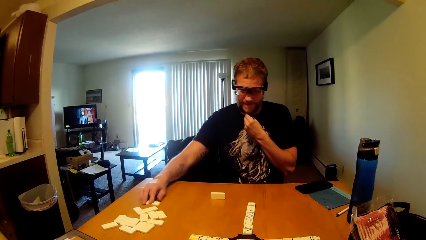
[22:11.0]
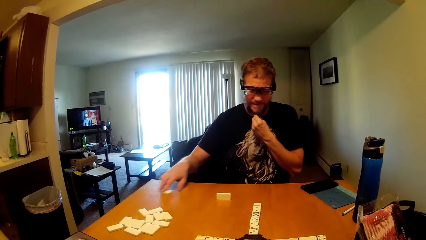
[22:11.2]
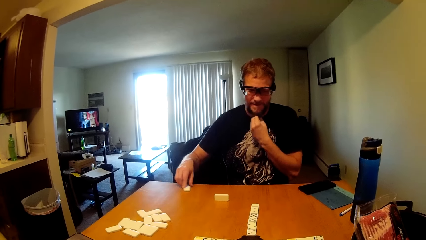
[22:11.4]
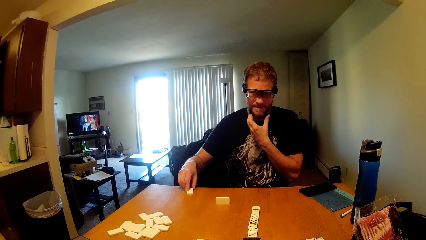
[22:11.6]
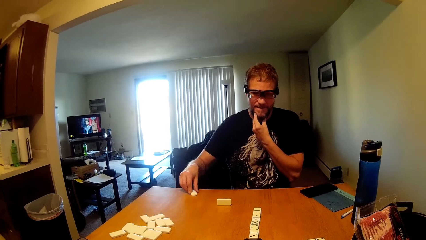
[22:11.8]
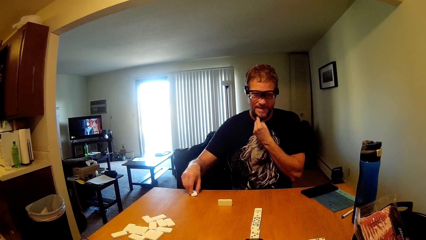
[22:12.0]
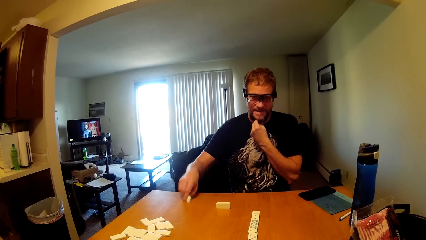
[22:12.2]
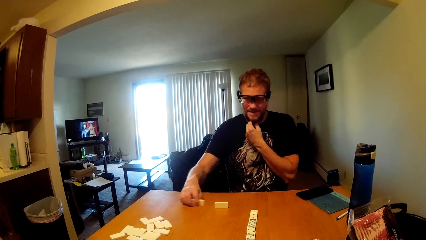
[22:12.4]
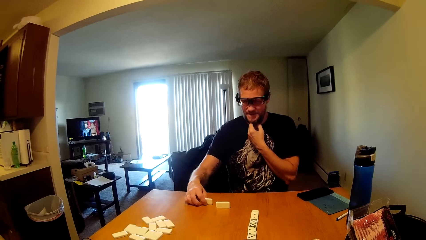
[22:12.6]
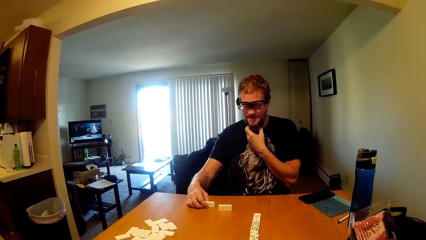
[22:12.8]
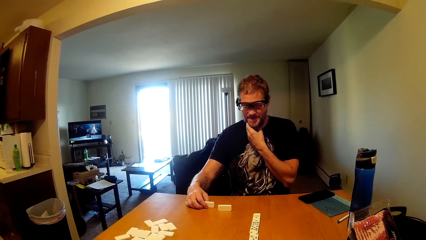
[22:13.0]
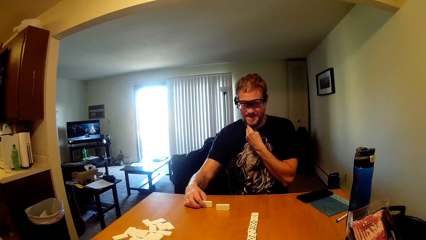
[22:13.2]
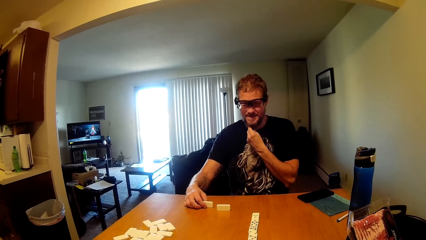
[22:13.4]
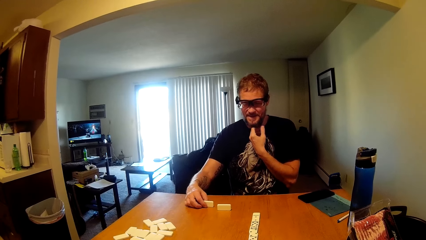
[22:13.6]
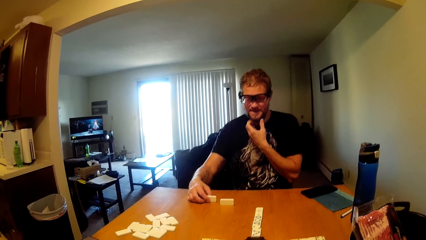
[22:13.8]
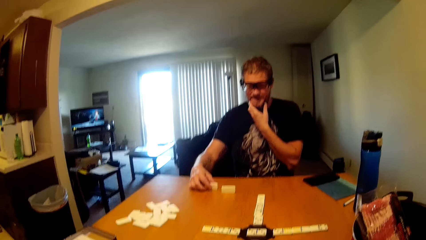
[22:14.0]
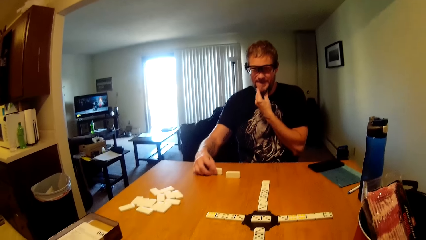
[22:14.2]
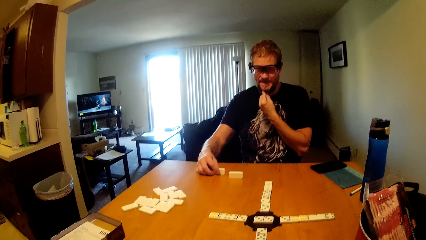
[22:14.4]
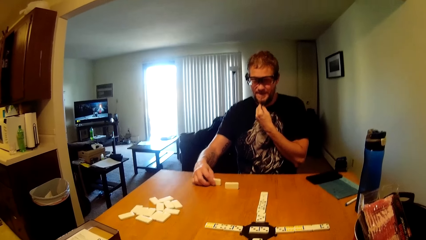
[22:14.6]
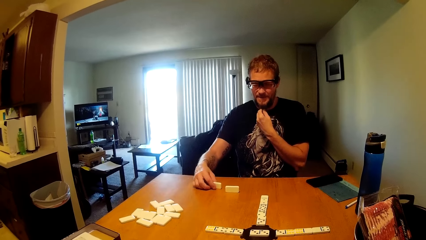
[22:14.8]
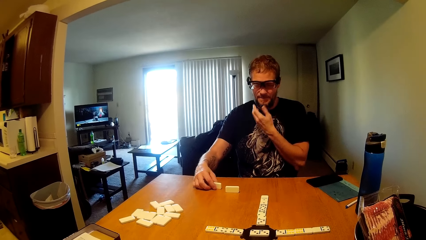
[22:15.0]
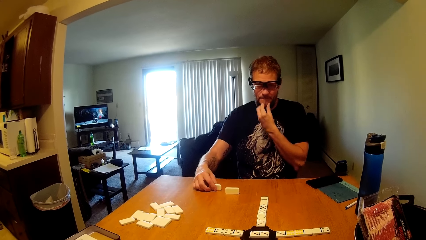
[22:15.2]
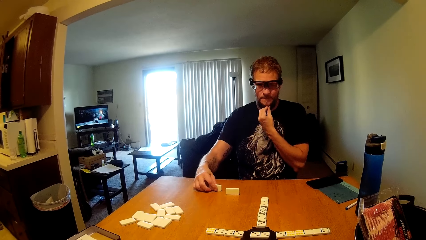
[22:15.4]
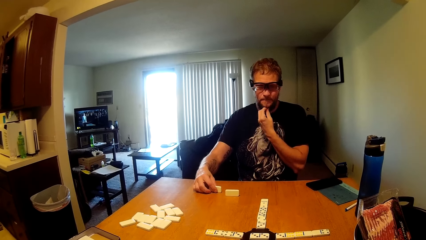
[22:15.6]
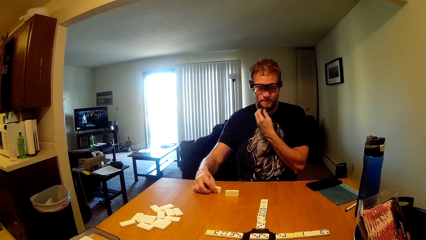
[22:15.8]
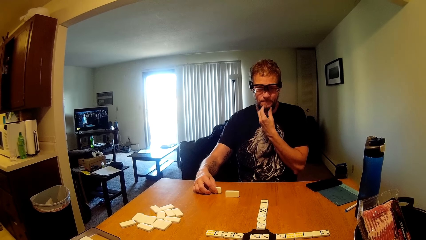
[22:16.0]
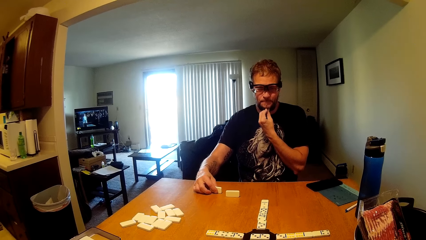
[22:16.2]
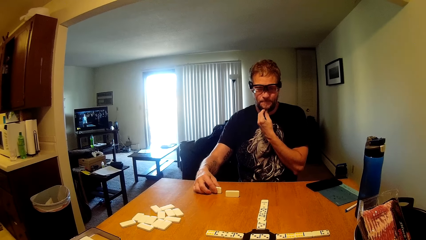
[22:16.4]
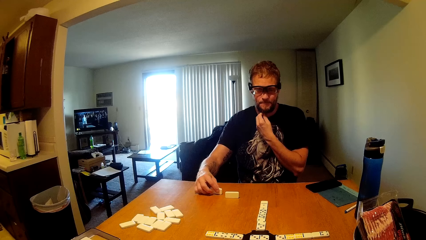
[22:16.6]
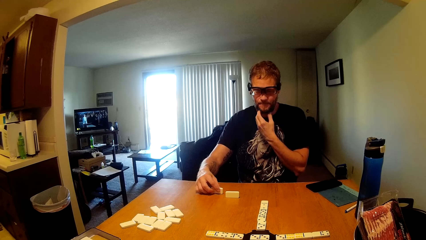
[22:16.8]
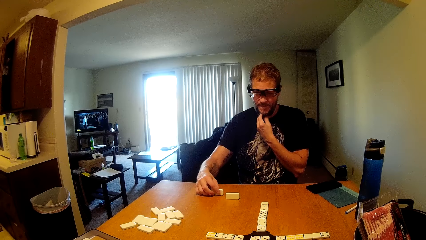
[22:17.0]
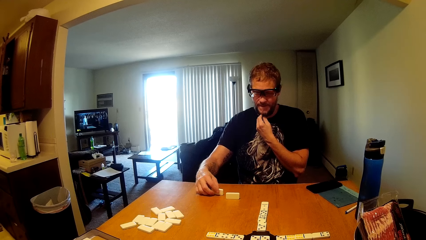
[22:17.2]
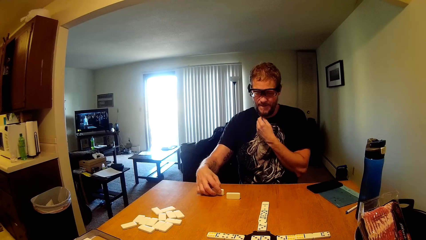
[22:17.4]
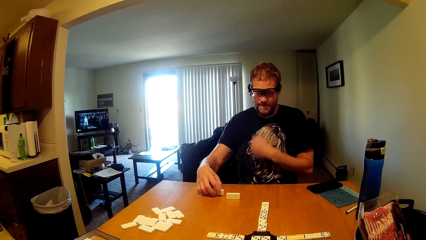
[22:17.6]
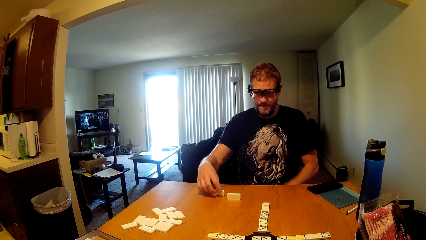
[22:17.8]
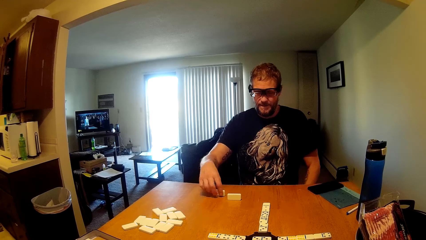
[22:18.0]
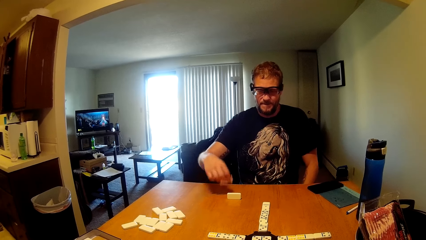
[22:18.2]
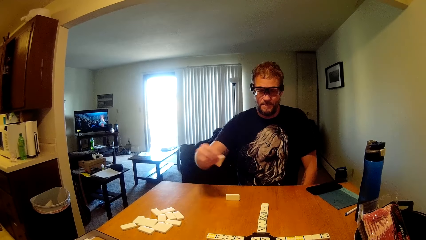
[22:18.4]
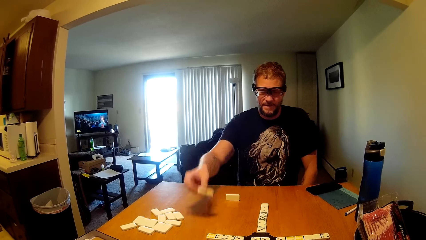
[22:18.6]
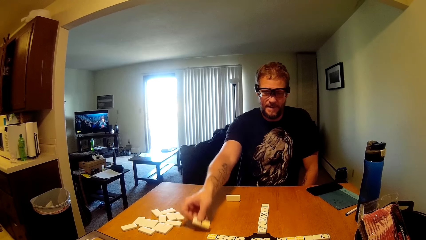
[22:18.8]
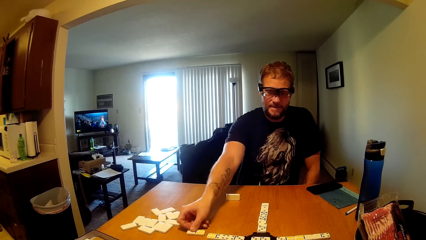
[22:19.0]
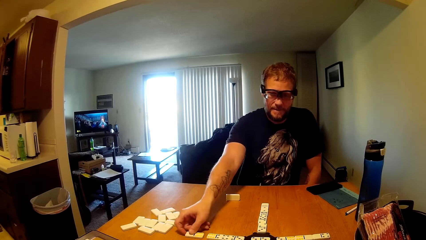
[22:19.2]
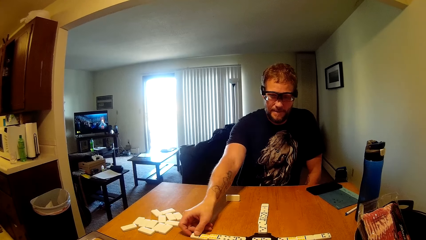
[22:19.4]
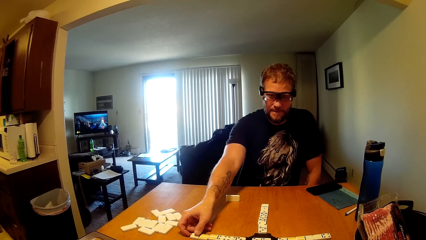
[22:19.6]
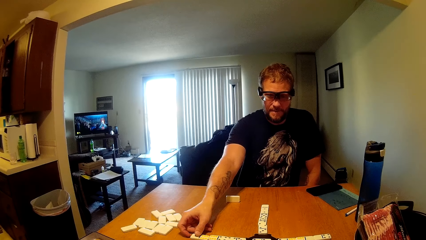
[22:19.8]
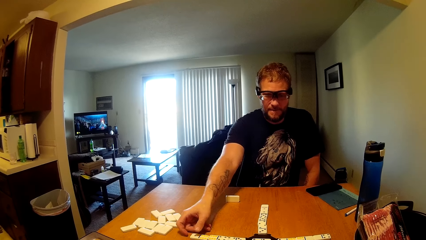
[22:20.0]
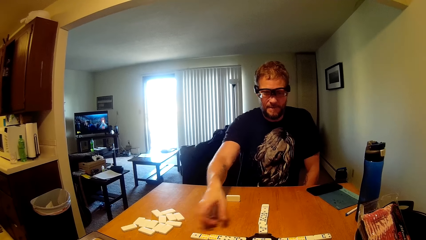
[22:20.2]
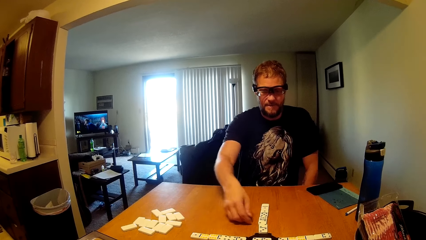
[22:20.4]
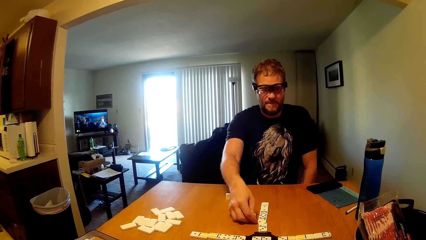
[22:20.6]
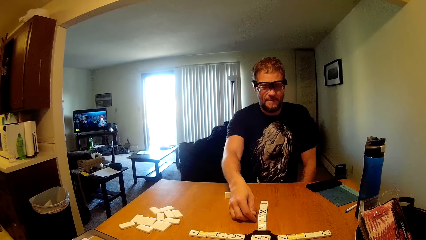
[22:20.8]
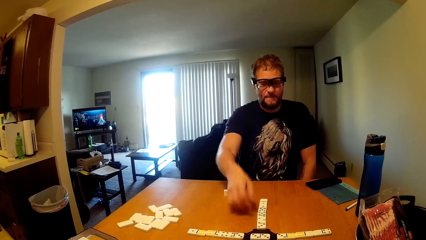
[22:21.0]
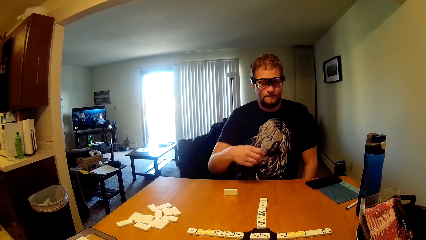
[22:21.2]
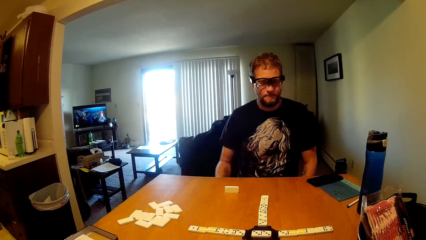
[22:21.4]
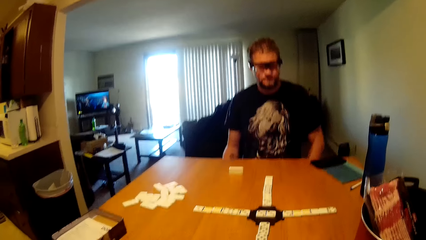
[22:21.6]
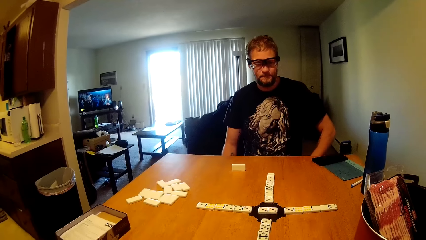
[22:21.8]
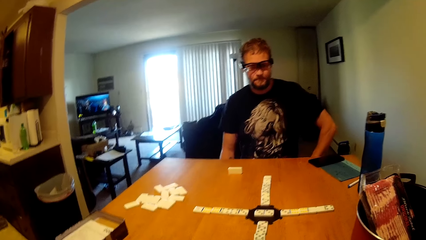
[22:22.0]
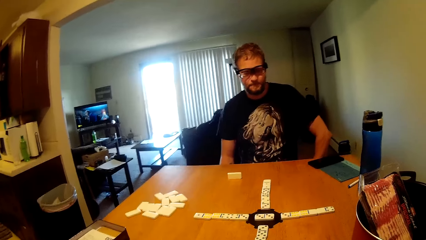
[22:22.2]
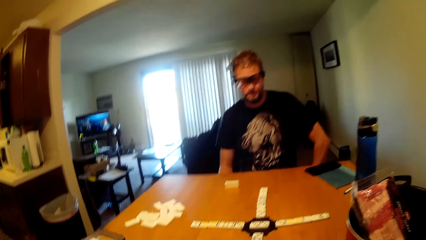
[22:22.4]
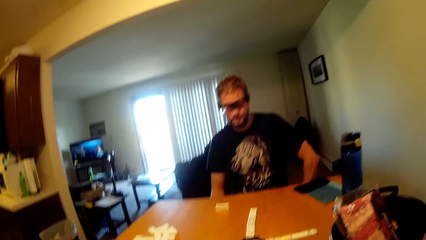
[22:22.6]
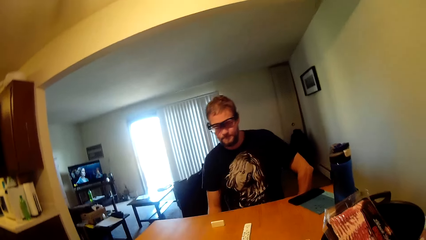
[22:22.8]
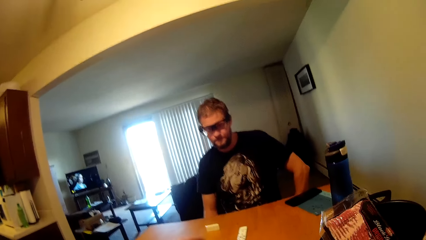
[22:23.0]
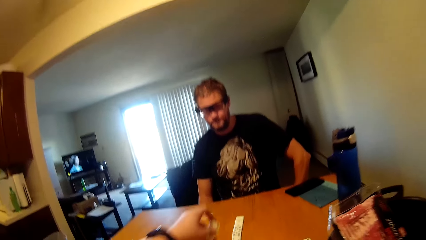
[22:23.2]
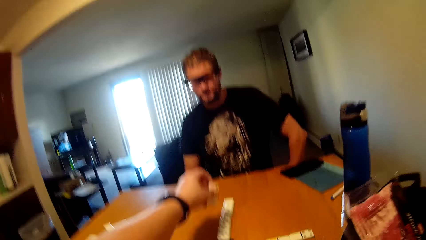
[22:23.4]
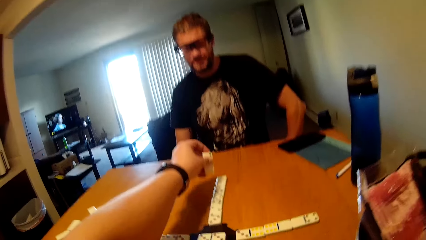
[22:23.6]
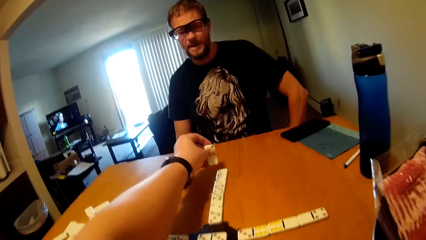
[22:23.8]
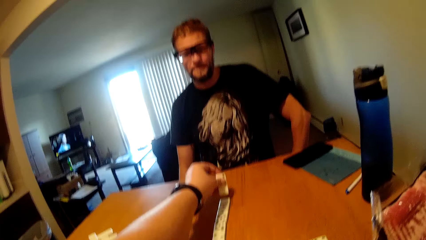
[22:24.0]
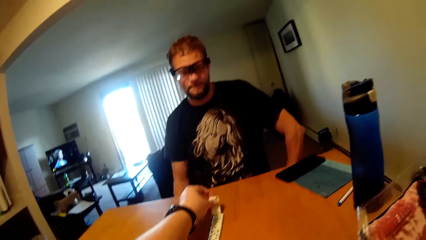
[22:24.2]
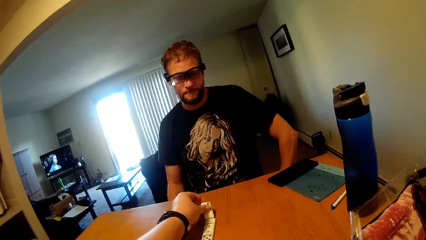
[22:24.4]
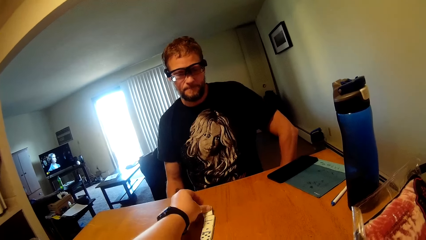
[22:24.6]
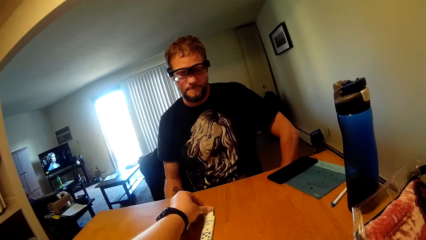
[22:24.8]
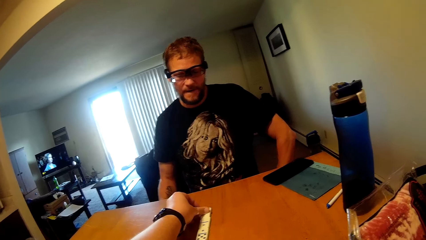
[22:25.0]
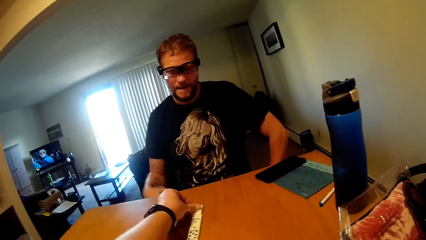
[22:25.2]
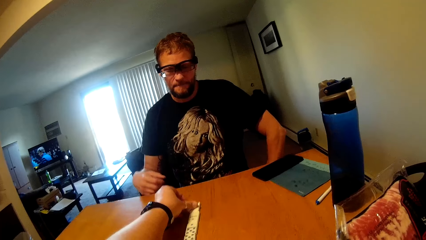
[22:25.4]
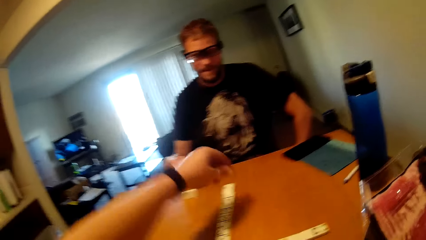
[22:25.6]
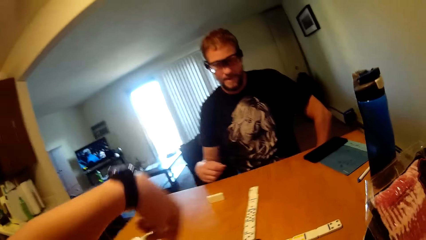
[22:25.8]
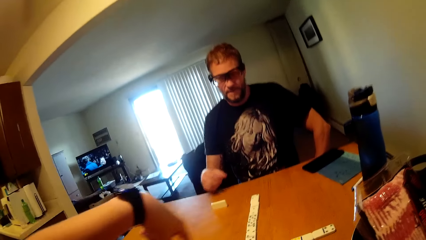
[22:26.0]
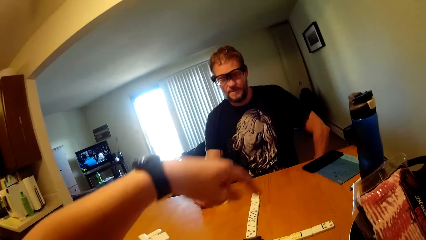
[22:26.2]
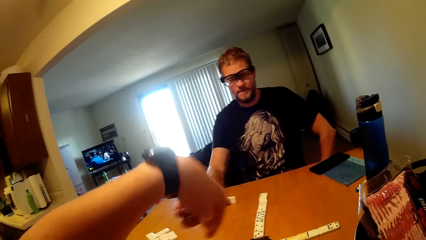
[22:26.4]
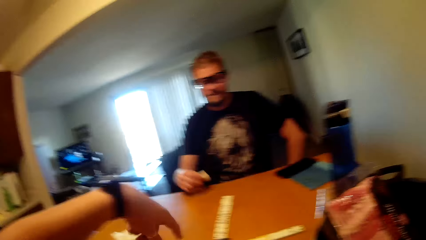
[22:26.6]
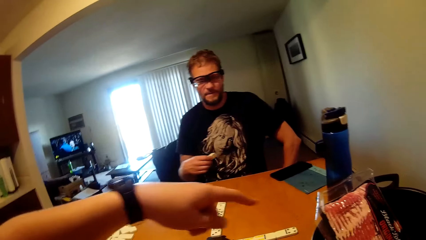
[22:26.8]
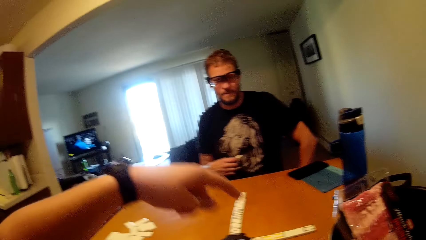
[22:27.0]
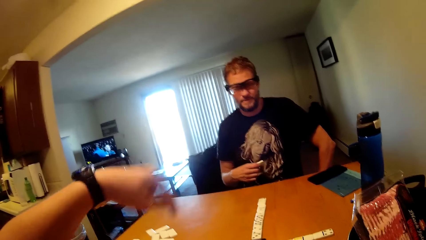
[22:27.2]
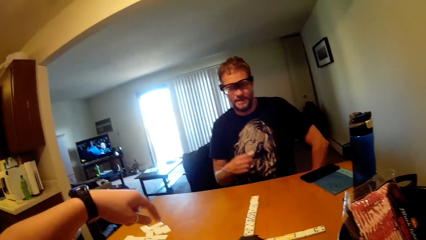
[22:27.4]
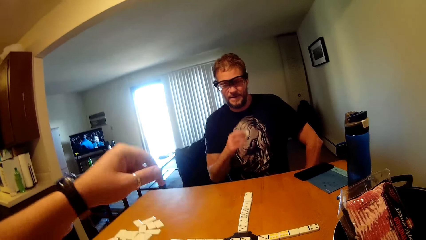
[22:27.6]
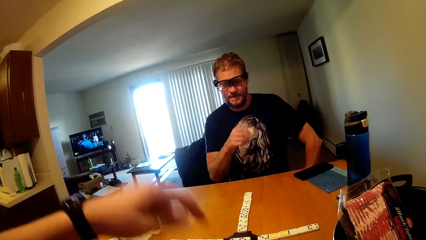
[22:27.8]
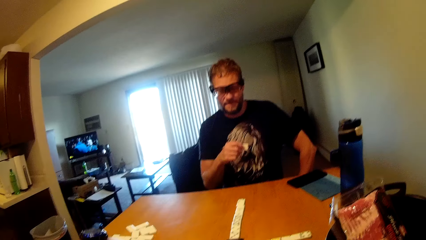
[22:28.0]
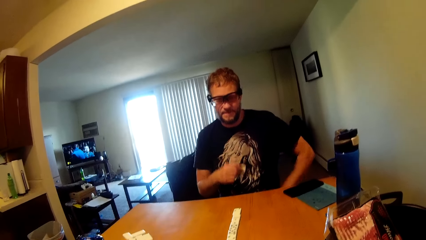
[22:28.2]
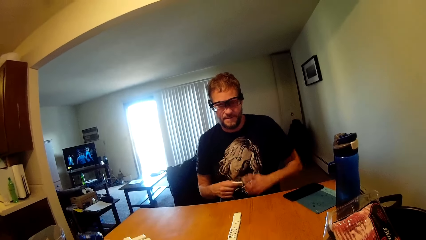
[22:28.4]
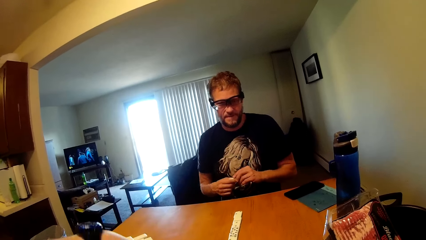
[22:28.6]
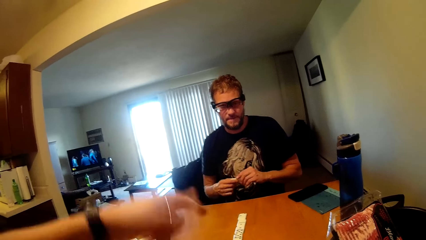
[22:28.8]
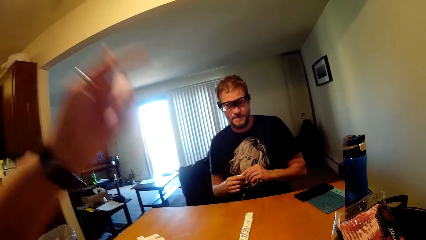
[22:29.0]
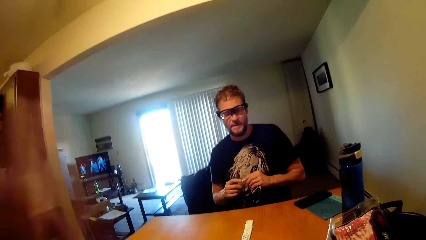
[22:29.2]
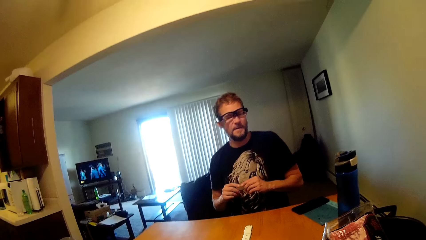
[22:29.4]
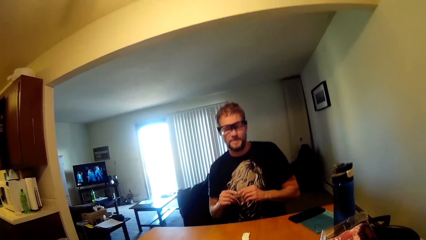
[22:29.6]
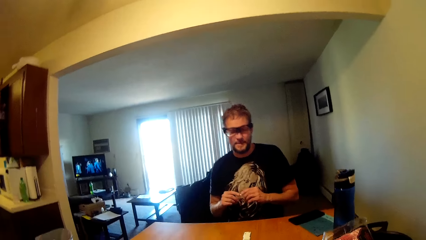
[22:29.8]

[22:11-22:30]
A man picks up a domino while touching his chin. The man checks the domino while touching his chin. The man puts down a dice and displays his domino. The camera wearer displays the dominoes as he converses with the man and gestures using his hands. He puts down a dice. The man picks up a dice.
